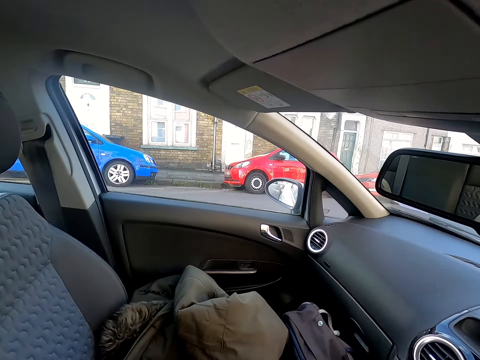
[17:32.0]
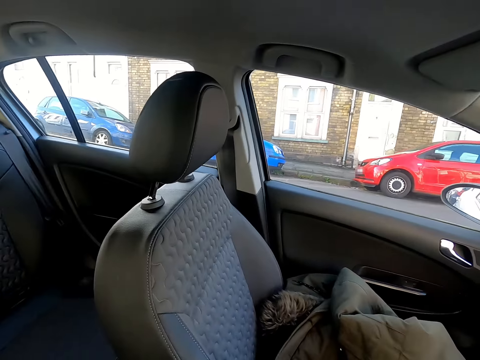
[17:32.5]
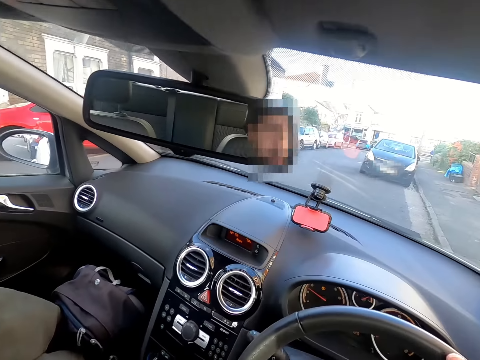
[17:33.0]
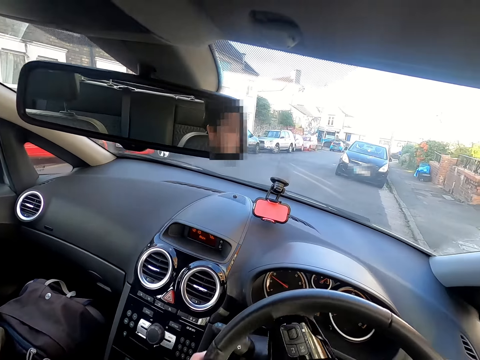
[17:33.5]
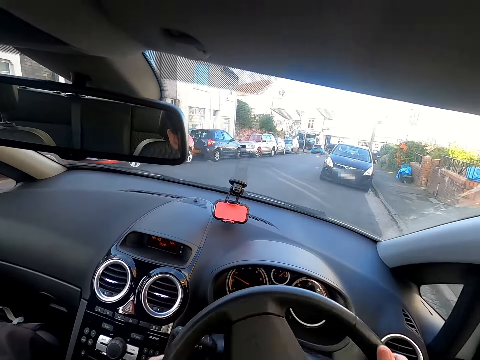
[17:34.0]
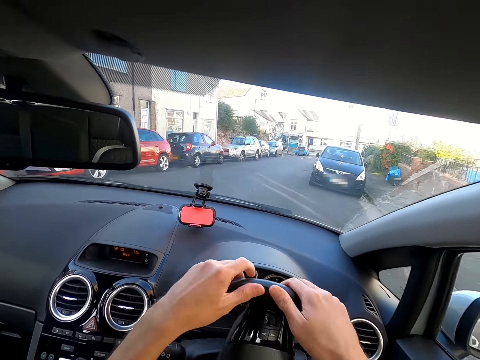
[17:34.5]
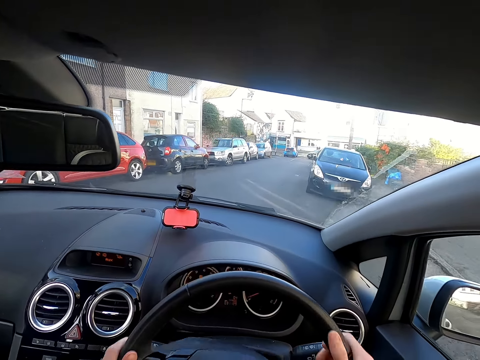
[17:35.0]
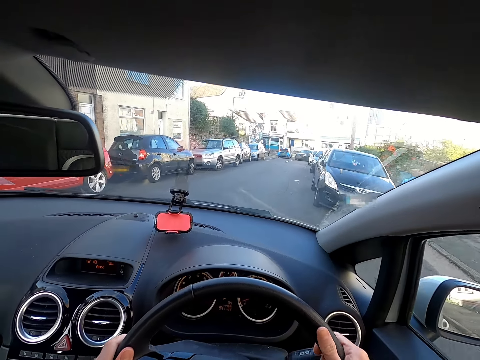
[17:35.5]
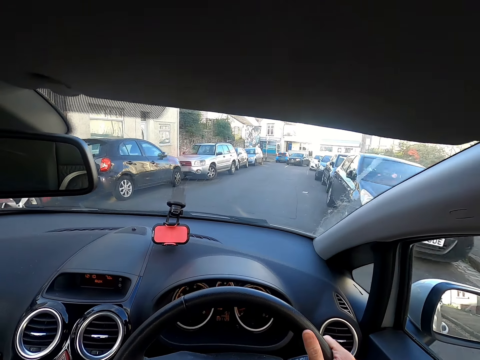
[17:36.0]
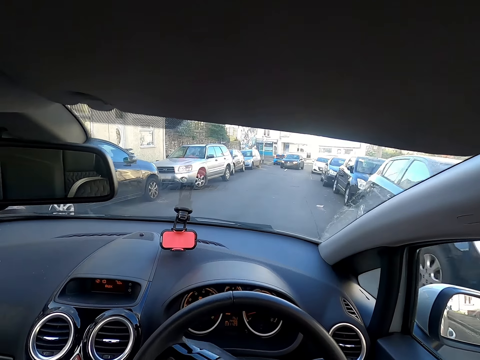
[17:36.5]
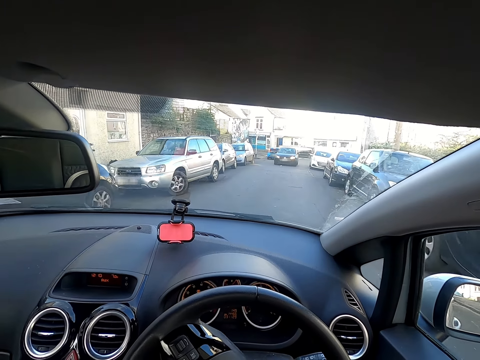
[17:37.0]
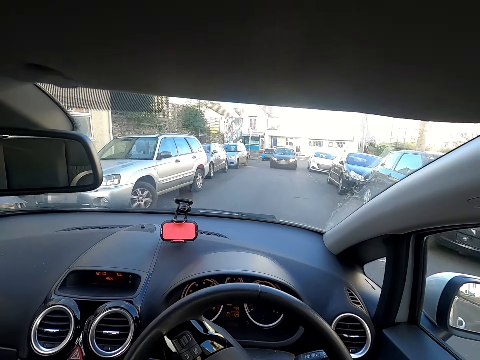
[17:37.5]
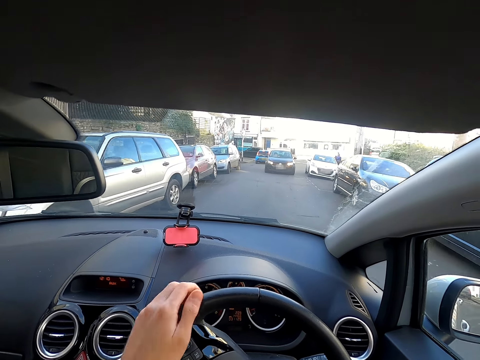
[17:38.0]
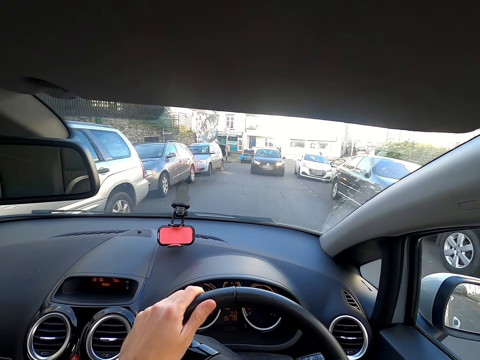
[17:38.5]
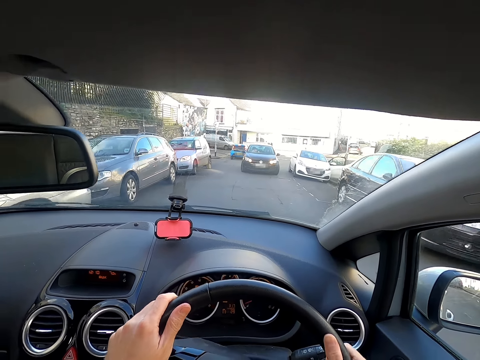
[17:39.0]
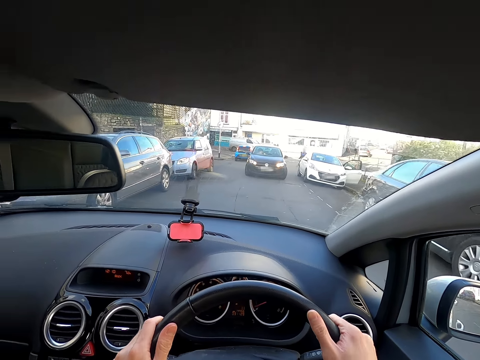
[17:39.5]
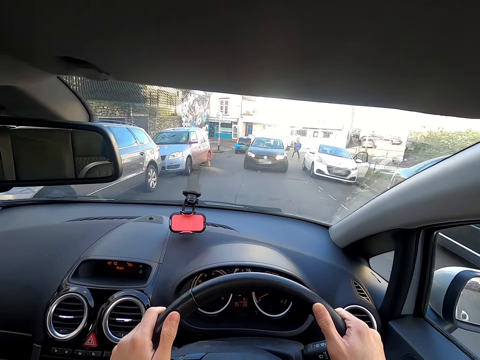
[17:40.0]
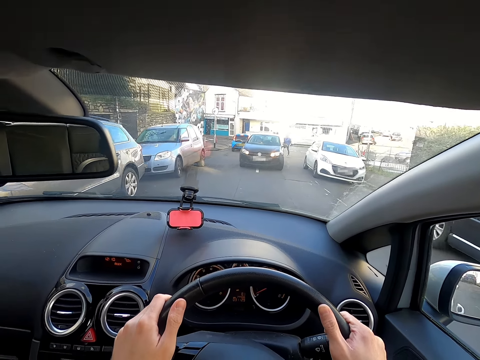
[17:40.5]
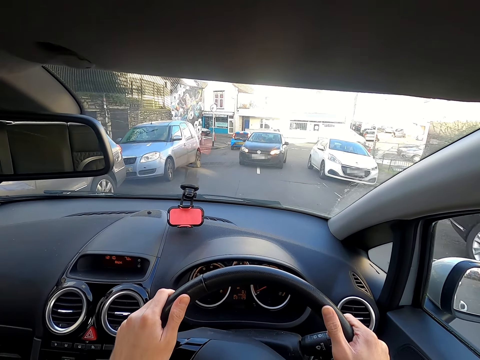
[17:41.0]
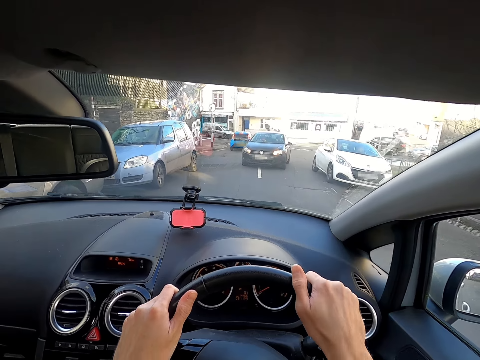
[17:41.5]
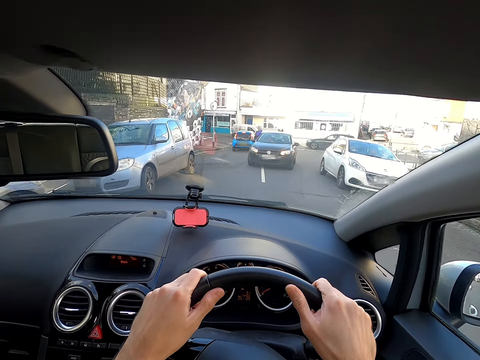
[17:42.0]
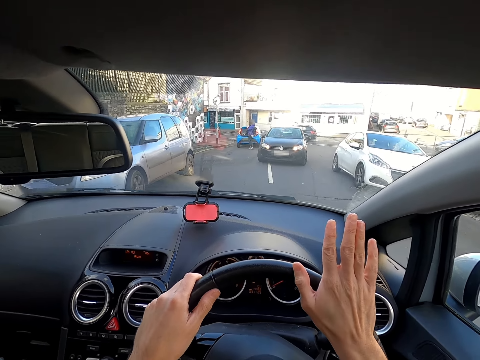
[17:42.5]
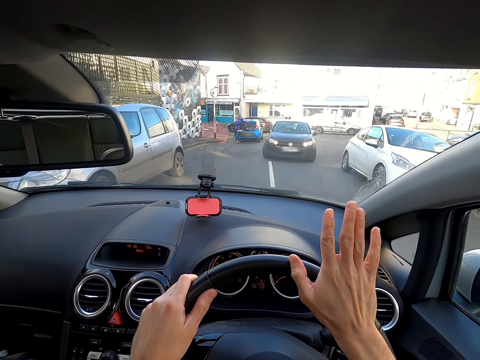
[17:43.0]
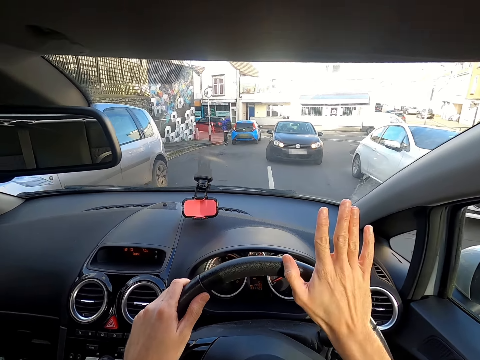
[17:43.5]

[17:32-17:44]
The camera wearer drives the car with the steering wheel in her hands.

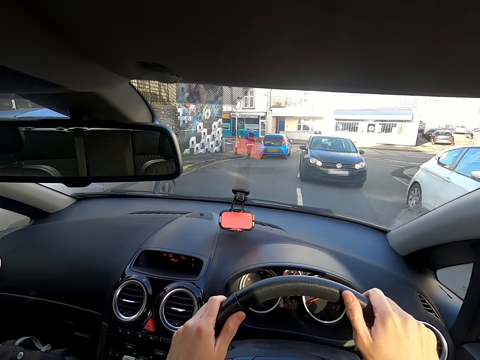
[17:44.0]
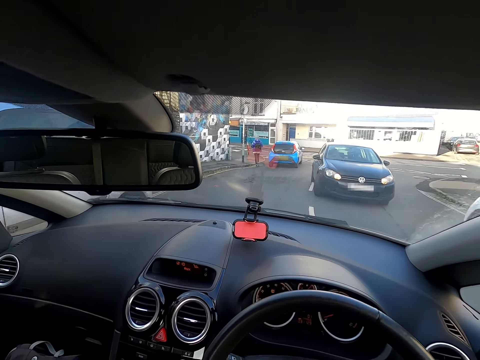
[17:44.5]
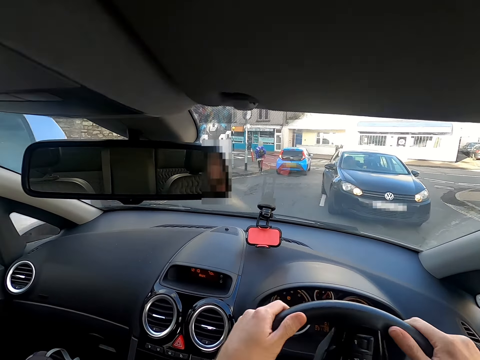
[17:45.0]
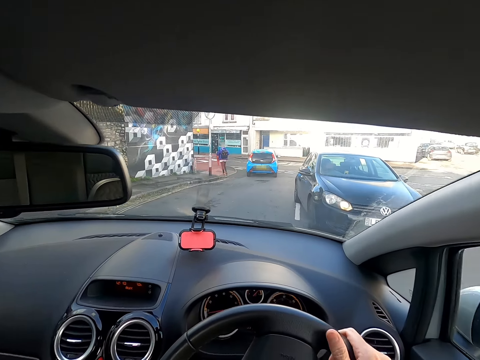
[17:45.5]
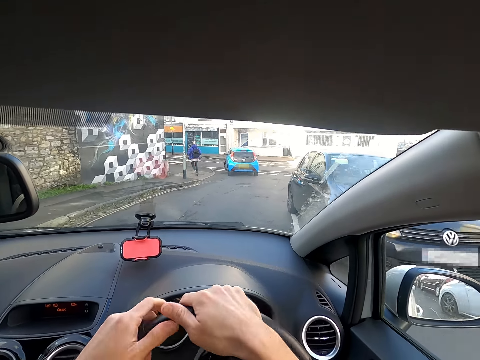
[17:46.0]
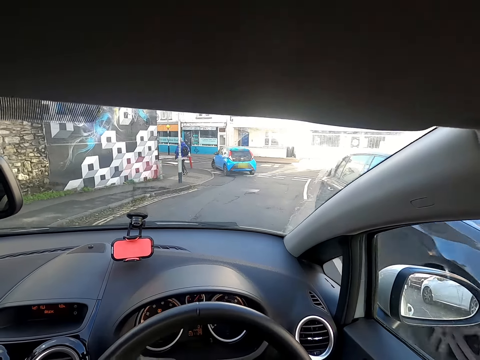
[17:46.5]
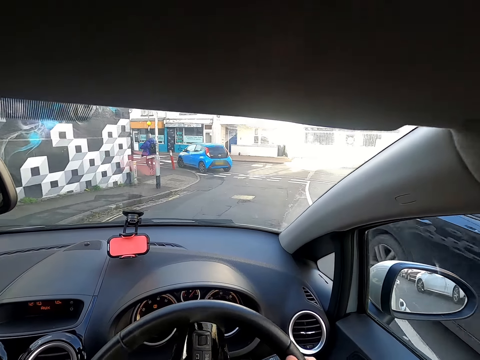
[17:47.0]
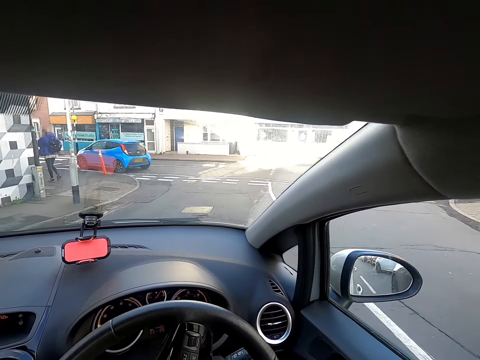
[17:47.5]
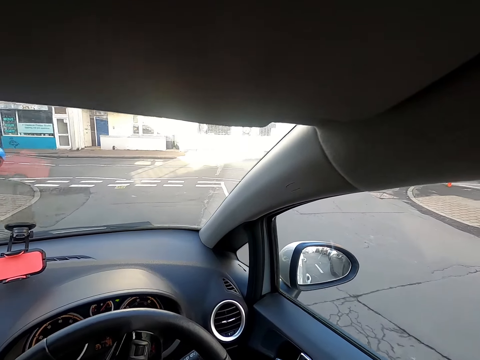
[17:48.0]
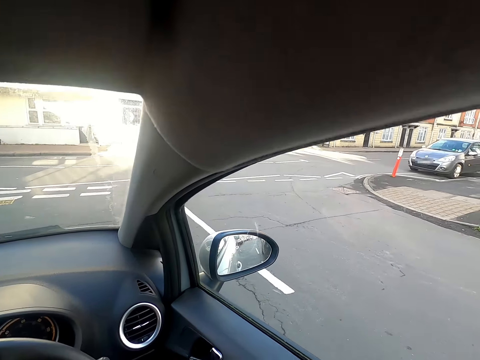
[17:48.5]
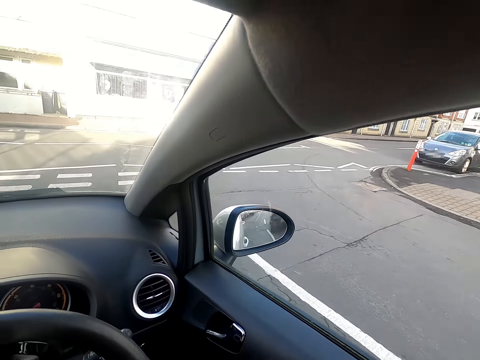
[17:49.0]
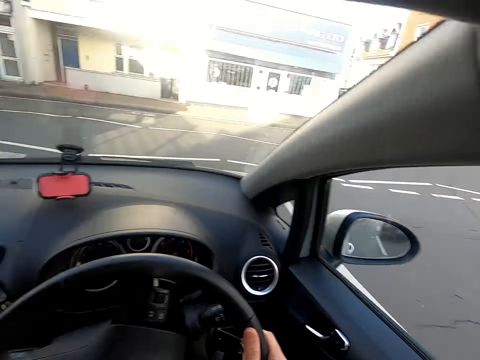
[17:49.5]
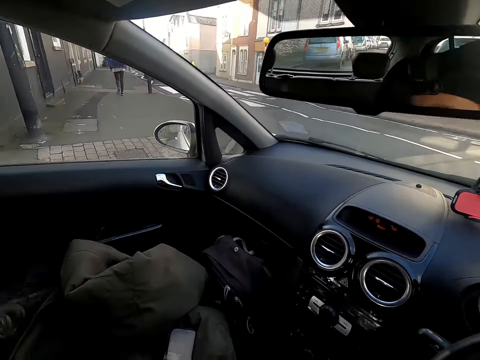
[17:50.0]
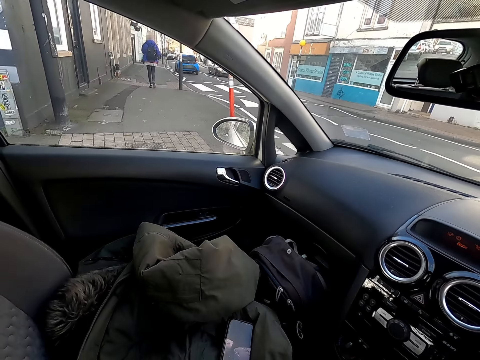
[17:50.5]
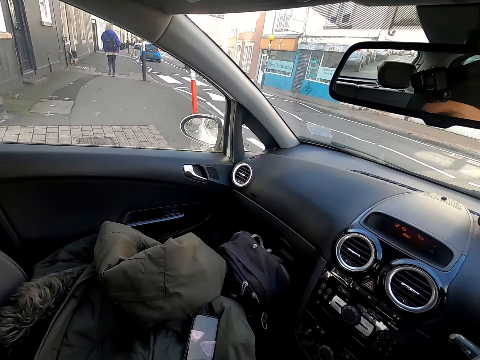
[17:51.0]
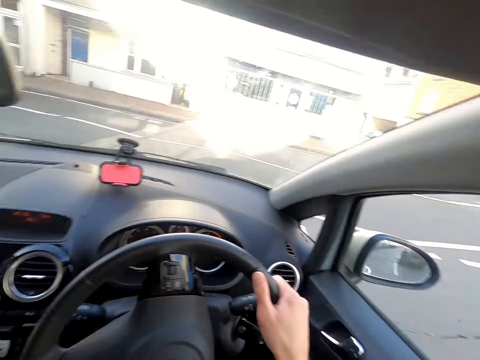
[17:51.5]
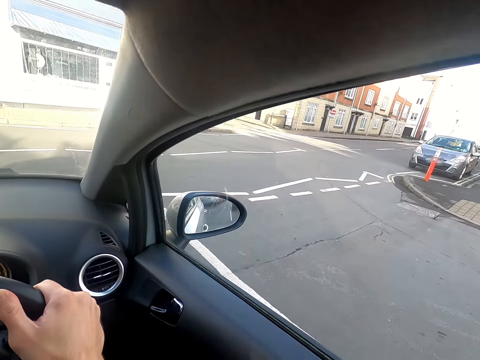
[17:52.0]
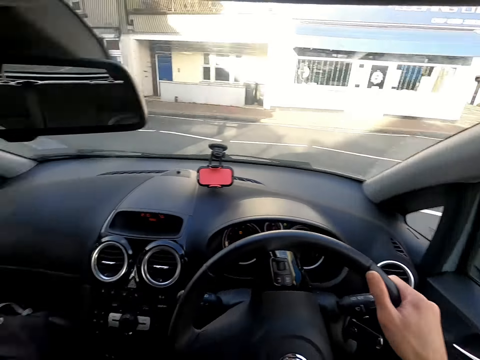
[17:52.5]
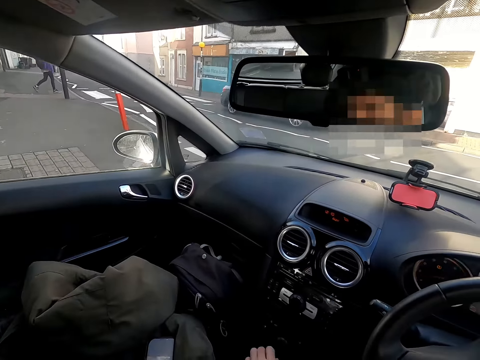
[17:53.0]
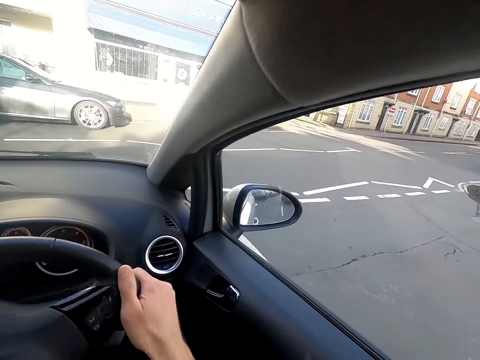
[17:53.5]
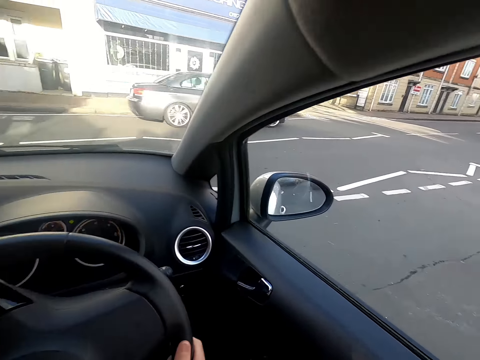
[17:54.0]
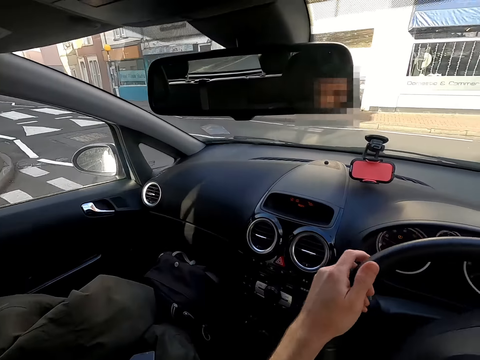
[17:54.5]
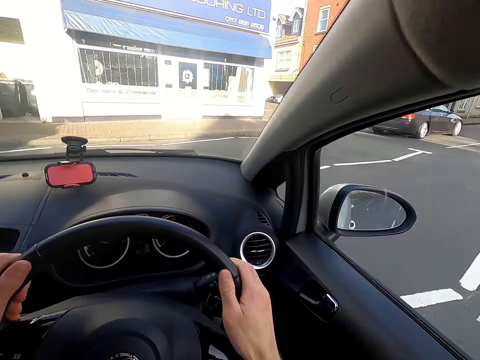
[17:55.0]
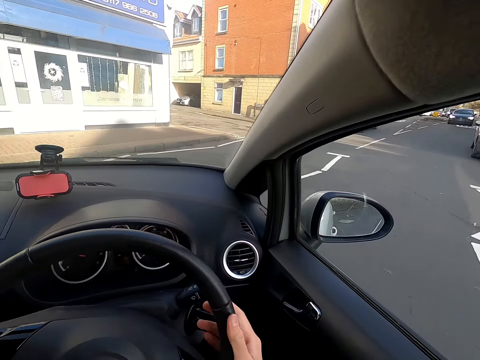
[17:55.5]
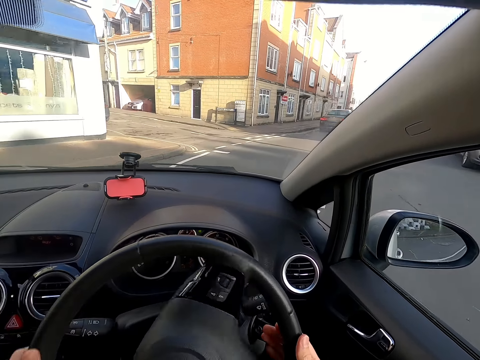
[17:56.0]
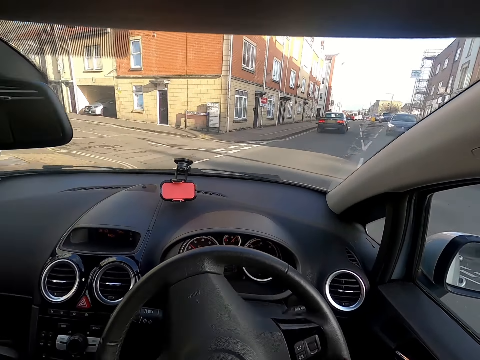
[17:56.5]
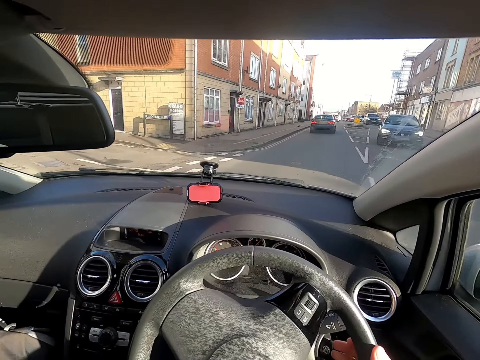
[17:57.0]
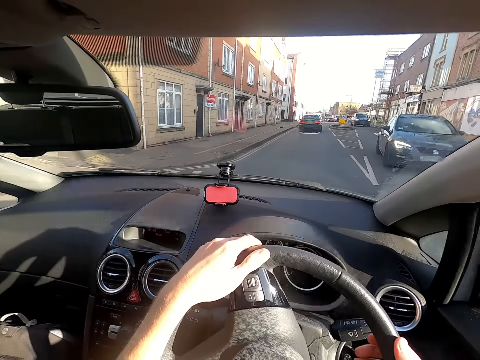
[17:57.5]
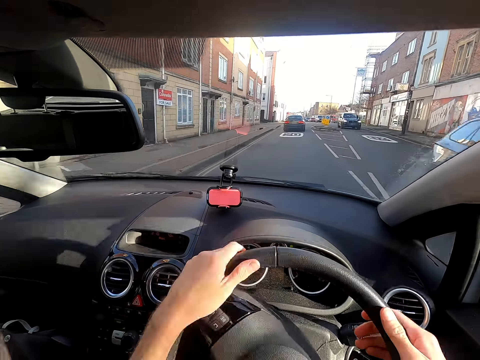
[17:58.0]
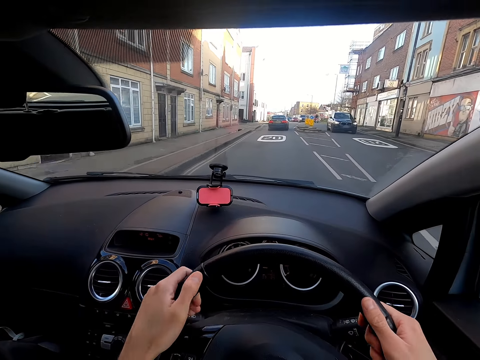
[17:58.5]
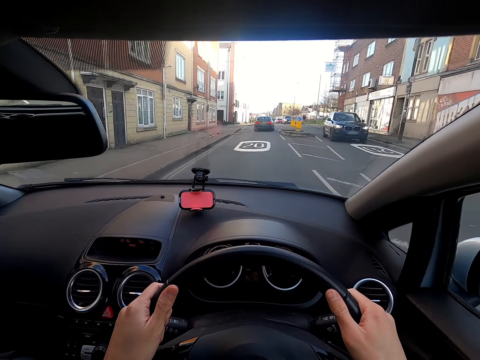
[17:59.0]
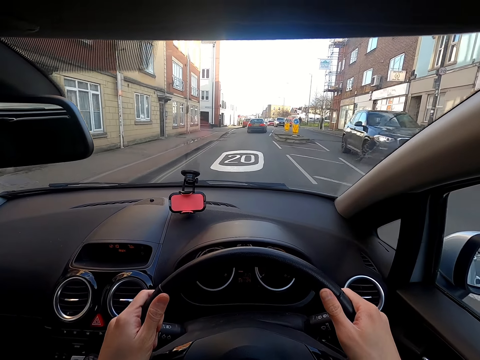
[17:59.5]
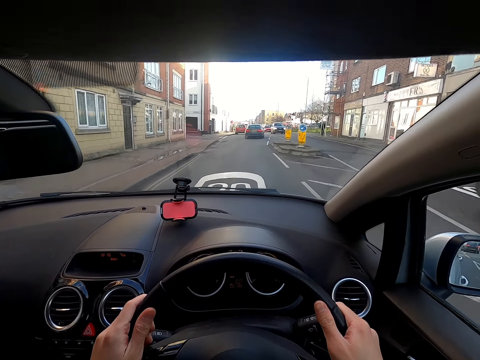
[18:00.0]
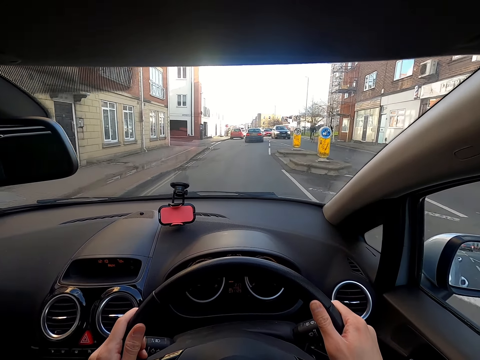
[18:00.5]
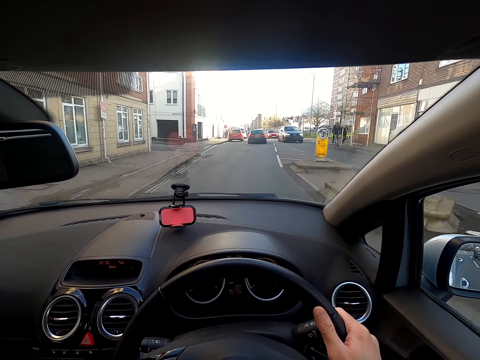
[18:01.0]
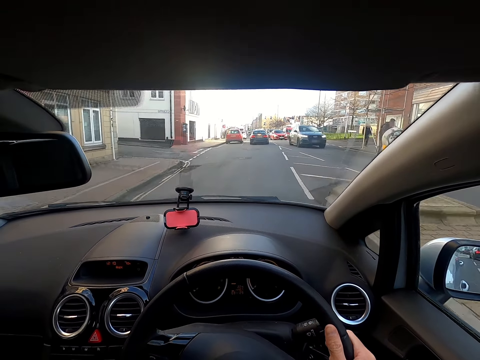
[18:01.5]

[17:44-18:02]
A grey car drives past the camera wearer. A black car drives past the camera wearer. A black car drives past the camera wearer again.
